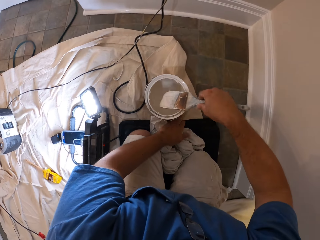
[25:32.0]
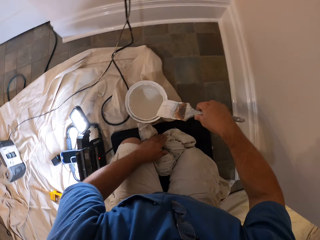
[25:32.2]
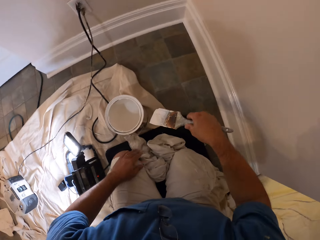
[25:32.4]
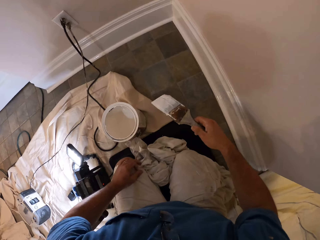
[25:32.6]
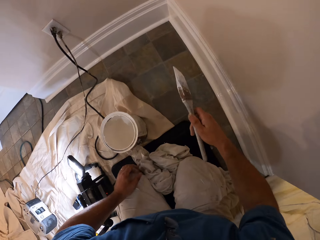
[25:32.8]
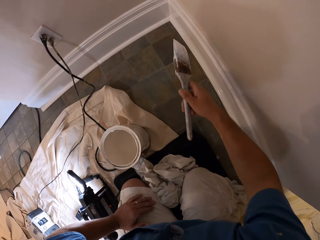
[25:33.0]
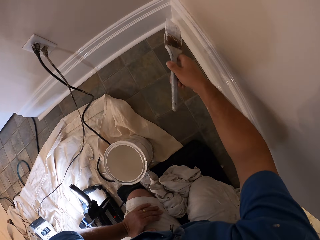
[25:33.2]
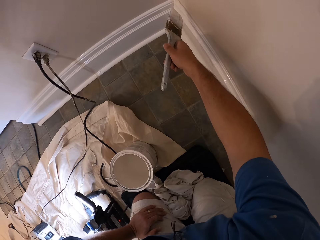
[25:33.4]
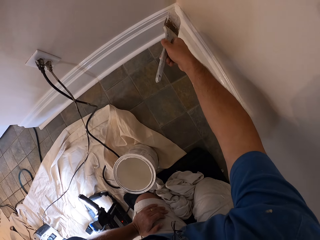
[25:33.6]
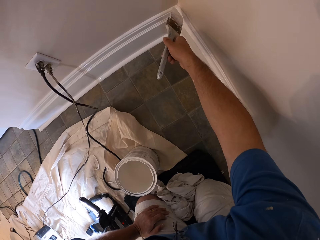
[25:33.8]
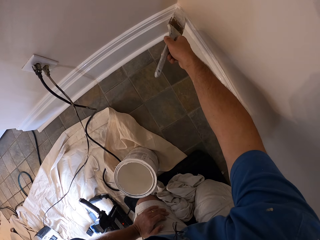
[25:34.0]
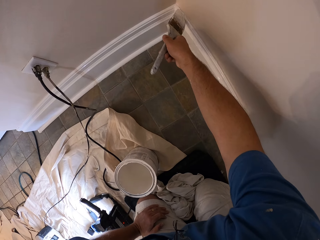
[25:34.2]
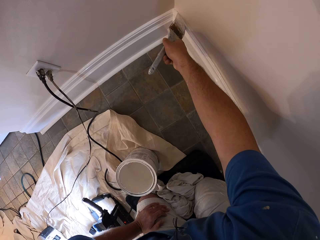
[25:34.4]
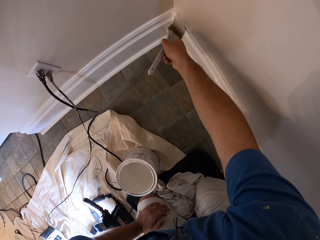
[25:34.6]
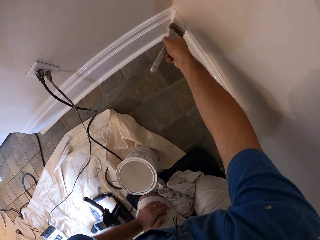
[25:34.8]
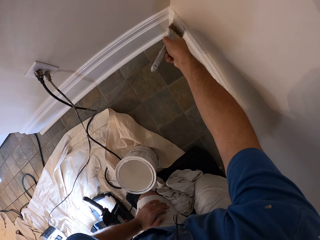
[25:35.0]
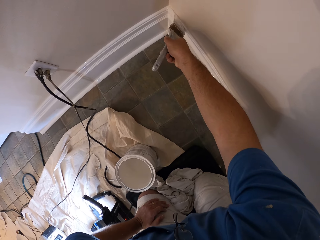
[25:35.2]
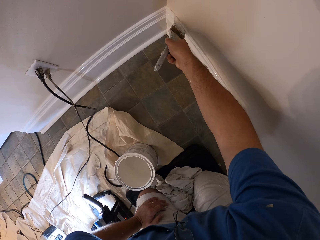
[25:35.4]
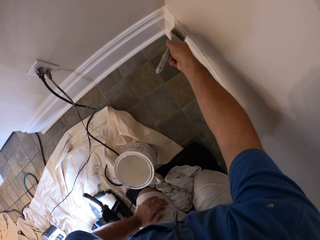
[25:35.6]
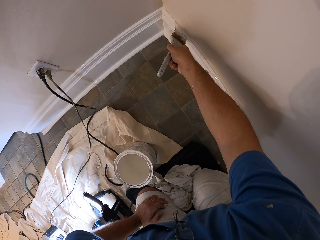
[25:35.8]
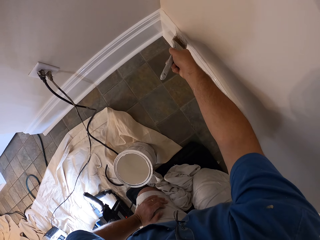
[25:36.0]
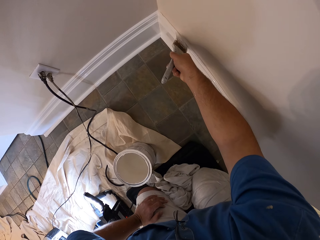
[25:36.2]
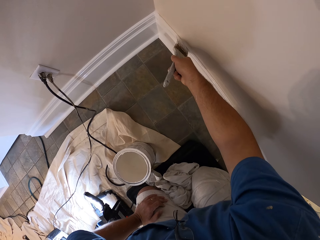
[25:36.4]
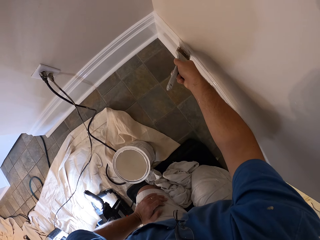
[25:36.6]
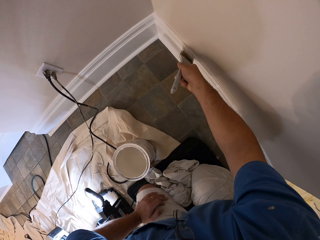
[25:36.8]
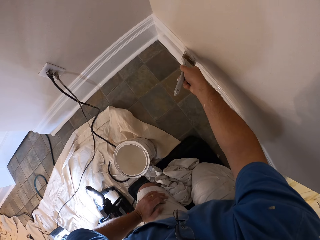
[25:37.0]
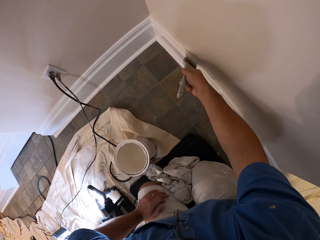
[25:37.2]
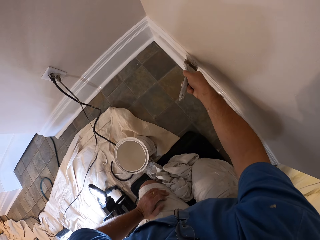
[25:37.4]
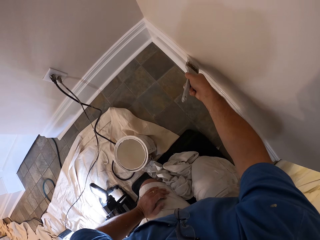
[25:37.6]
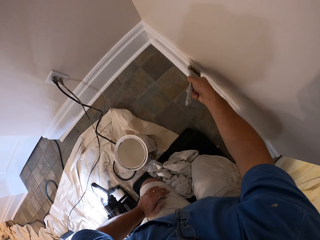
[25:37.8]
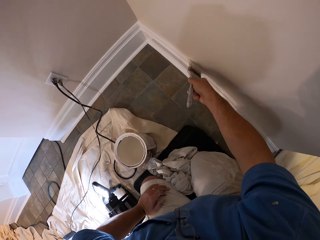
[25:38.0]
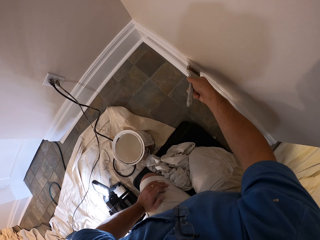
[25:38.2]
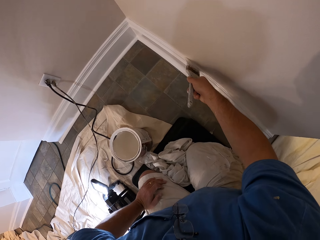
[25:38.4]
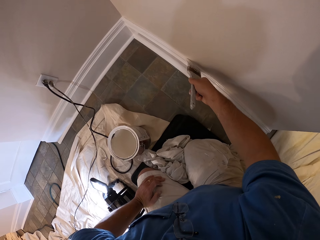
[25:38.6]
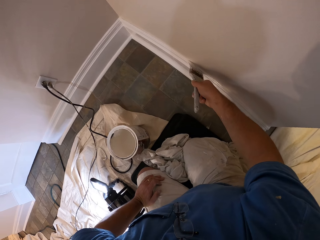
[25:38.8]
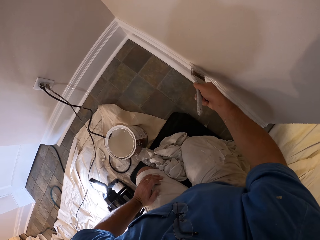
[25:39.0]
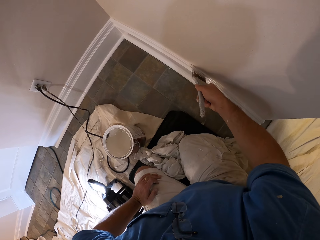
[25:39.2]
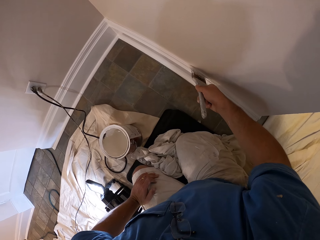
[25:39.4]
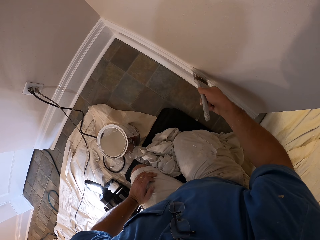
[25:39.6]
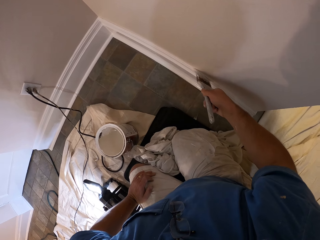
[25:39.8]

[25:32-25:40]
The camera wearer draws paint from the paint can with a paint brush. They clean the paint brush with the top of the bucket of paint. They paint the baseboard with the paint brush.

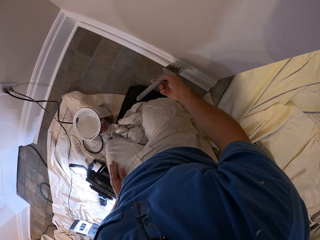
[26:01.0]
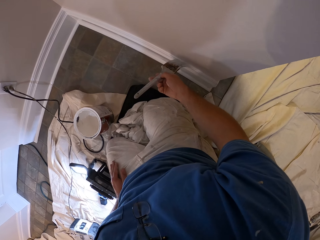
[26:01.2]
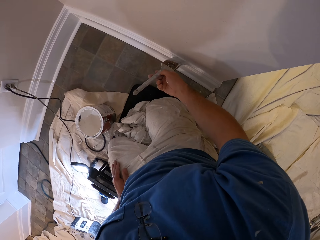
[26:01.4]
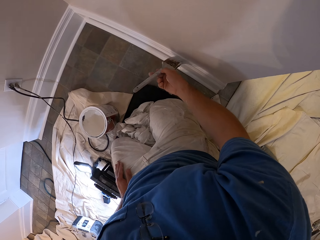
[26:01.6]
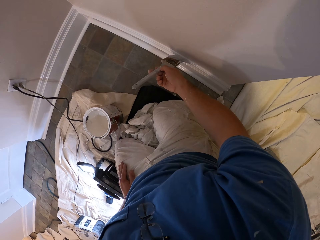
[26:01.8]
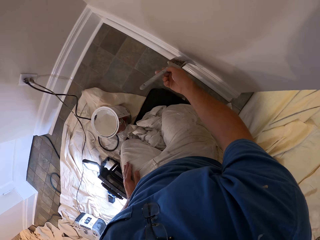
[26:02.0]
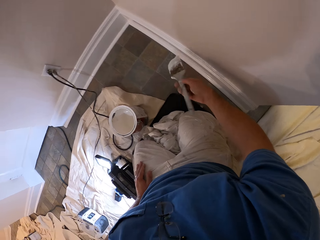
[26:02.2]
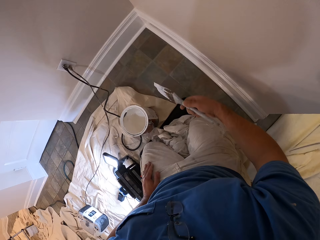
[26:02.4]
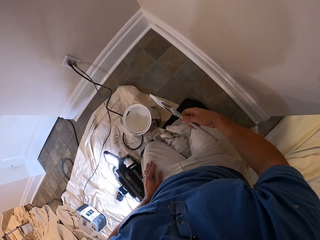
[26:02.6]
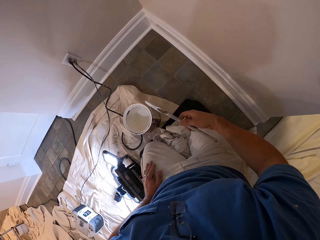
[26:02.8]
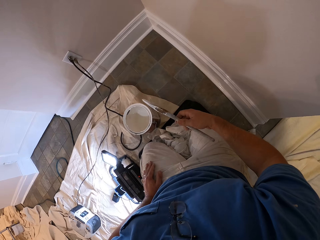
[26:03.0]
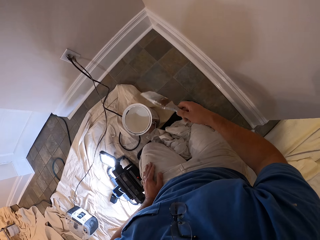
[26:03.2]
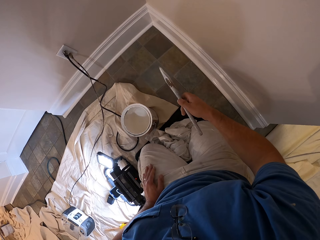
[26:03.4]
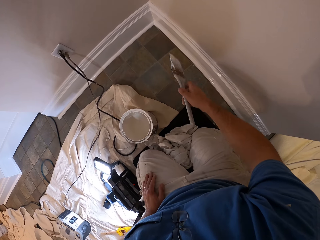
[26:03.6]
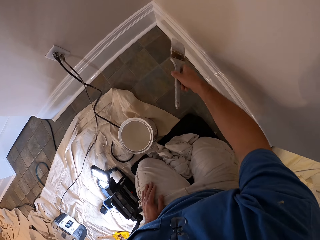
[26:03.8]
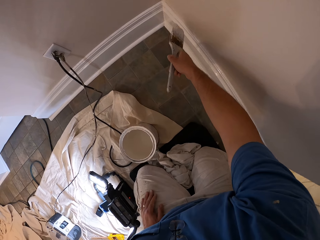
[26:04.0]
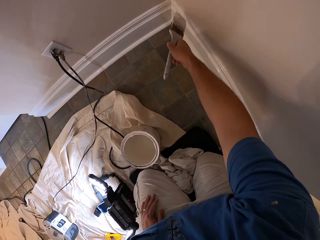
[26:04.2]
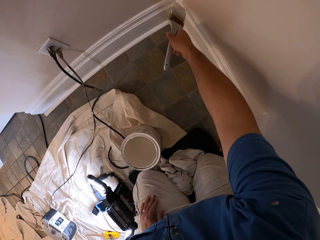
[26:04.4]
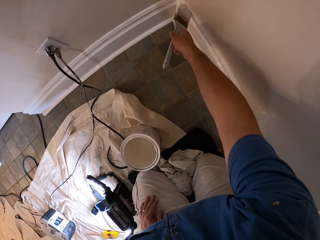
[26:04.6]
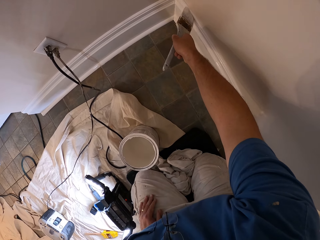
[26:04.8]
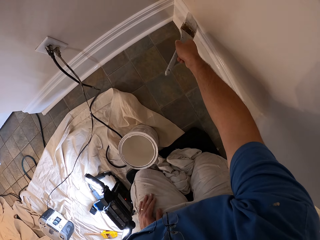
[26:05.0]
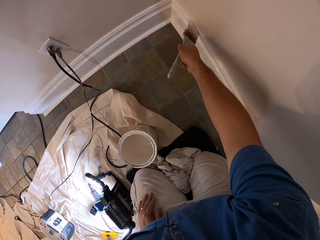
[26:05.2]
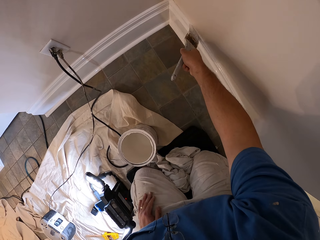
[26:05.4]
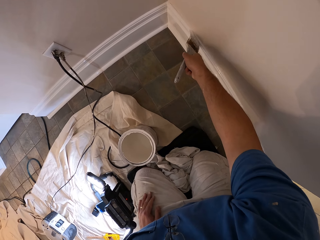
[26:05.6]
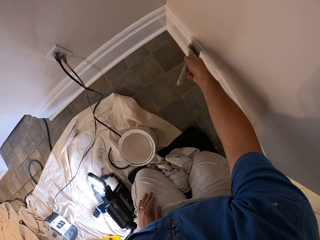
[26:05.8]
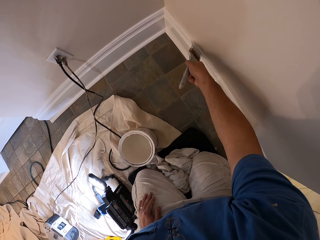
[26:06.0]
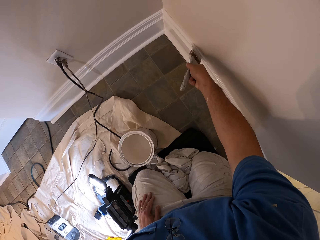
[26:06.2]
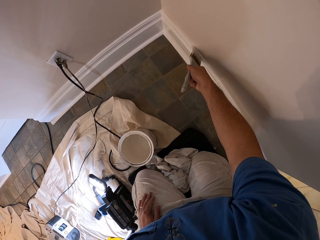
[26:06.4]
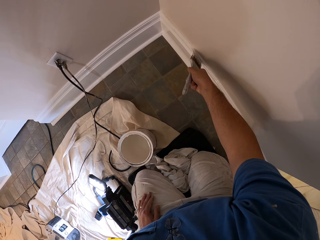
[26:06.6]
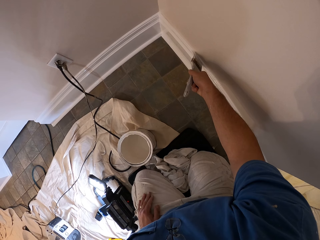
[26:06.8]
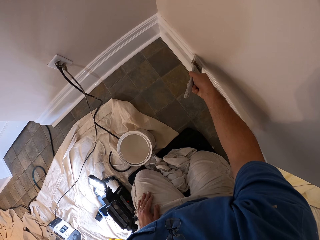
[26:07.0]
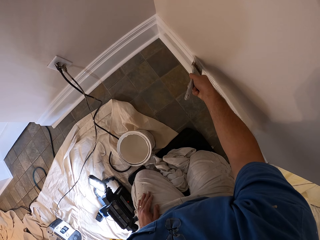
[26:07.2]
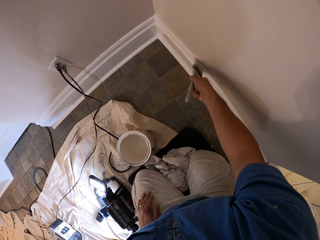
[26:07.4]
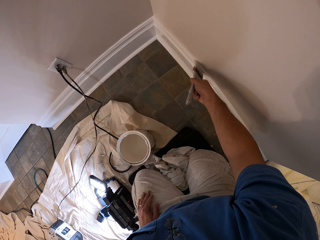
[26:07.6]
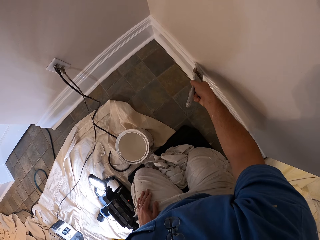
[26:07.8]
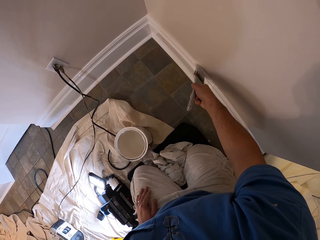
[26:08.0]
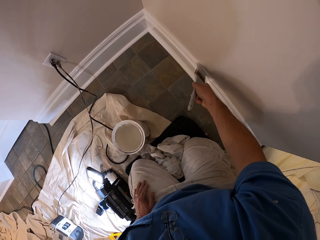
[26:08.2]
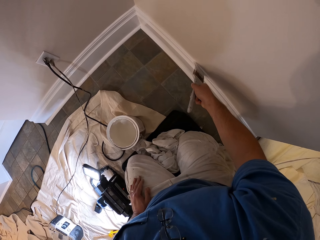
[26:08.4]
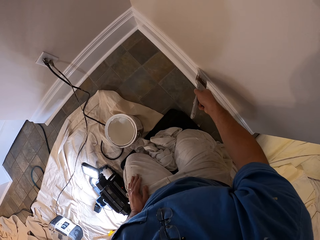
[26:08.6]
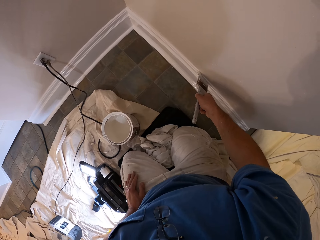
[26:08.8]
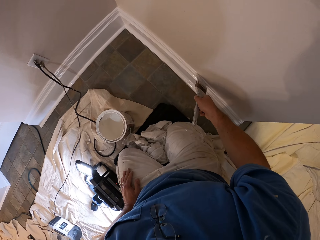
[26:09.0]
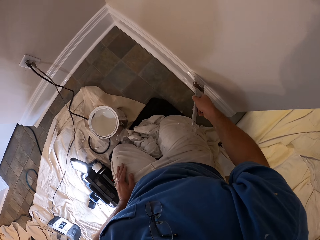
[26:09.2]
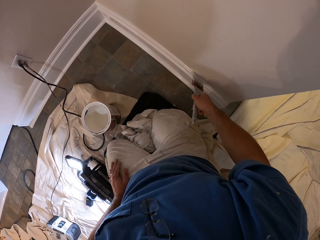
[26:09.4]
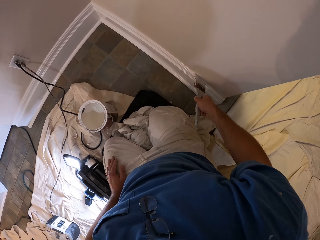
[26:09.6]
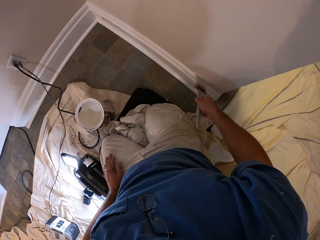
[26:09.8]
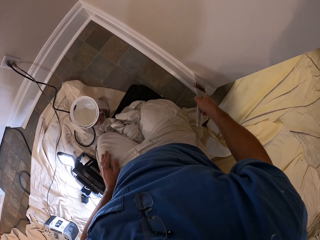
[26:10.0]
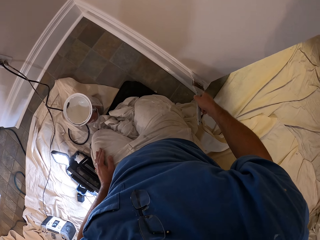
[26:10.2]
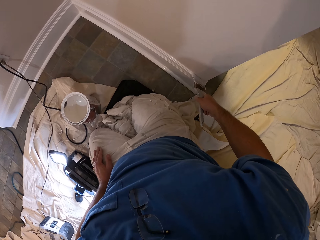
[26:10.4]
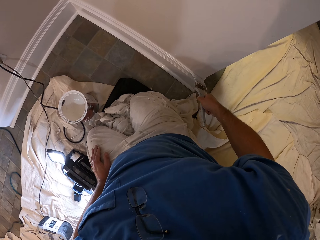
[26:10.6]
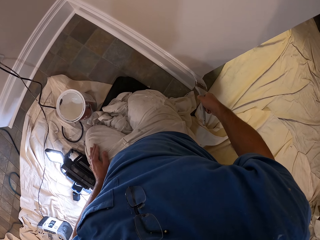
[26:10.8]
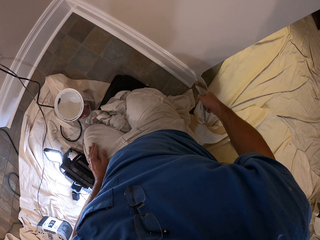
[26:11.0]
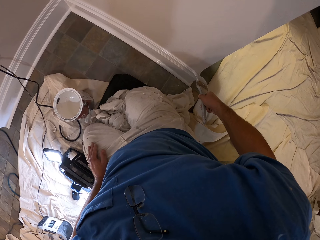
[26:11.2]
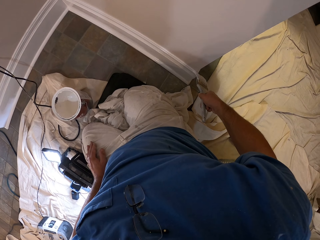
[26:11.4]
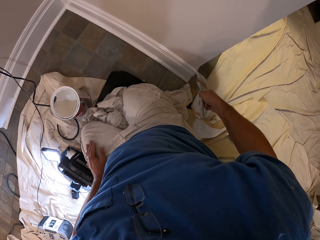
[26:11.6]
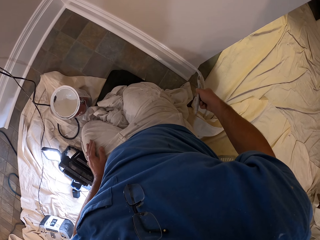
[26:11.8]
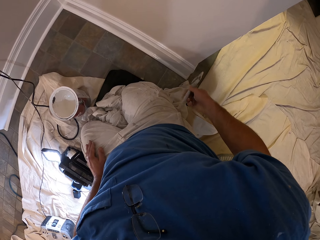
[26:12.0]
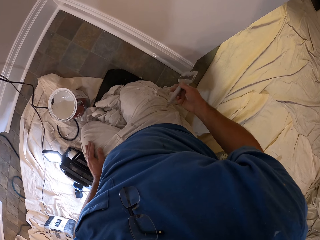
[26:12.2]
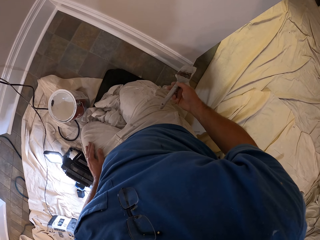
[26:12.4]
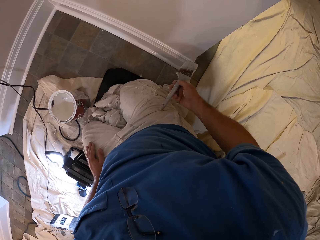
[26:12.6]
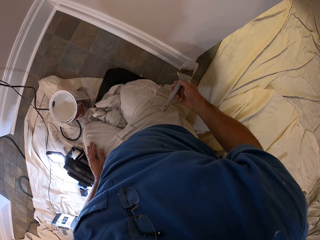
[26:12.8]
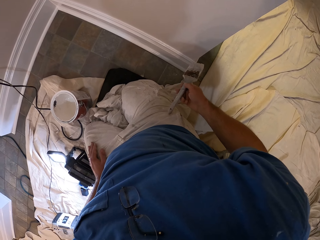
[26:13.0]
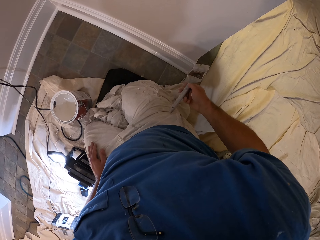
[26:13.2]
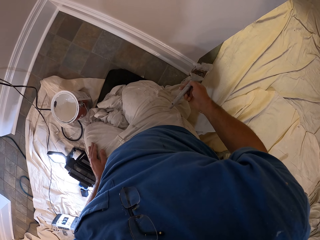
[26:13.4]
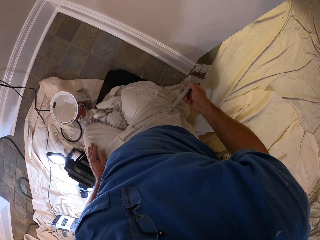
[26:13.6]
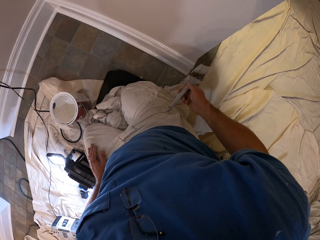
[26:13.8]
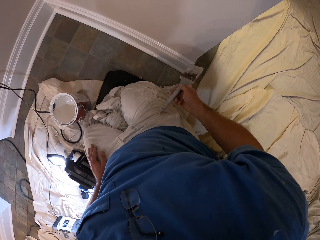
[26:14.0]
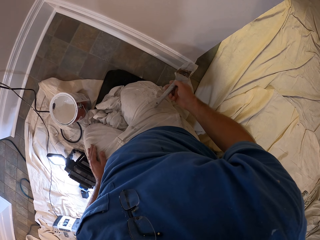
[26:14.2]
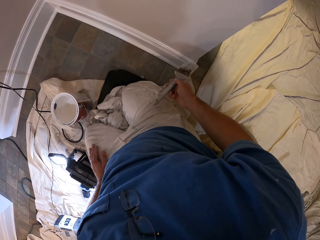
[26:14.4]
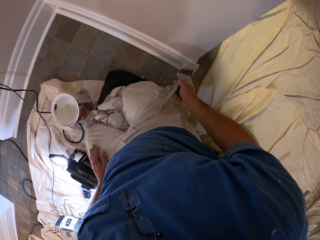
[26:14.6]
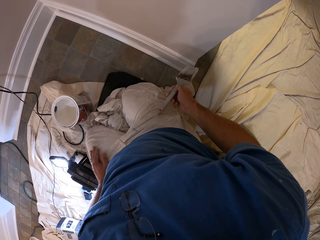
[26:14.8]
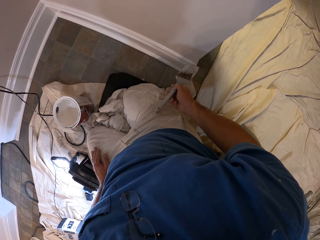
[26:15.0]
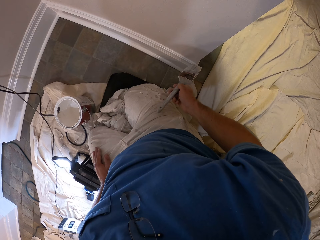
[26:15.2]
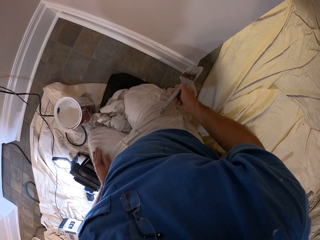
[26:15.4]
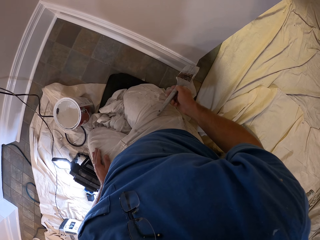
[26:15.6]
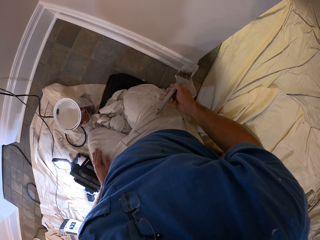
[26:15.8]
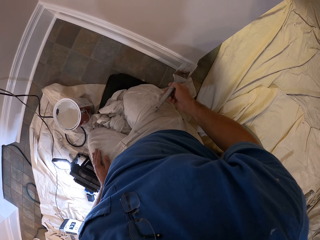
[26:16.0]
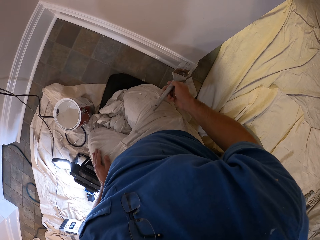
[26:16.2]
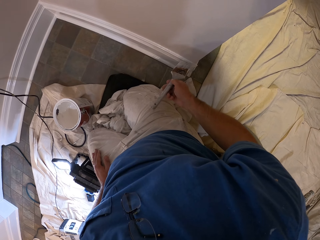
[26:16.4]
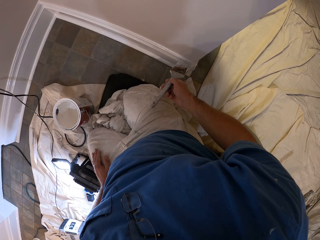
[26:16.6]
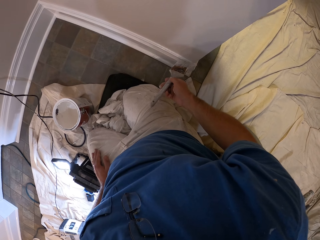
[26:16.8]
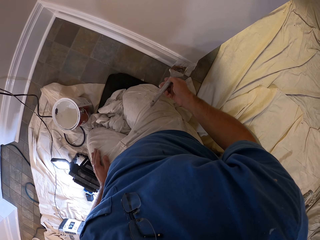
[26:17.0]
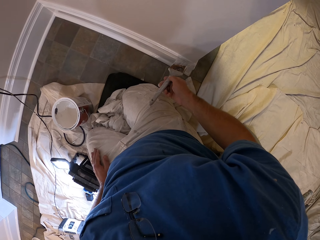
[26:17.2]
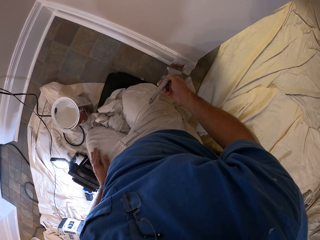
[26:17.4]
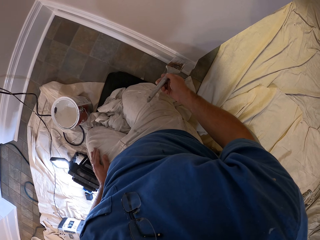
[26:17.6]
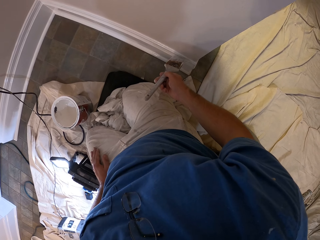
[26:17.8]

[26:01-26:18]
The camera wearer stops painting the baseboard. They paint the baseboard with the paint brush.
